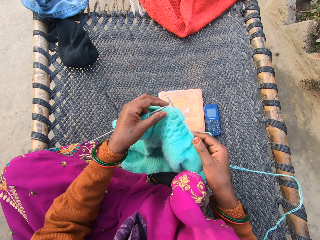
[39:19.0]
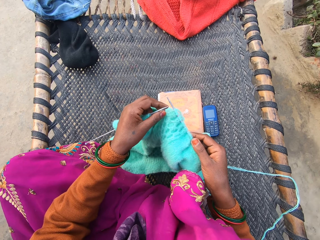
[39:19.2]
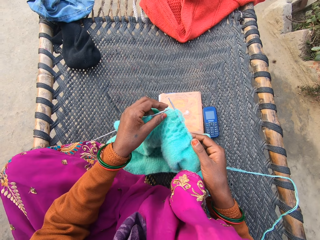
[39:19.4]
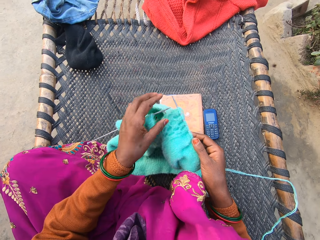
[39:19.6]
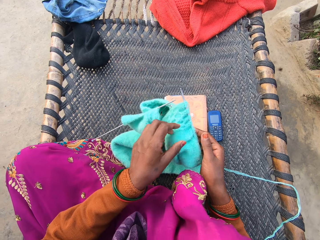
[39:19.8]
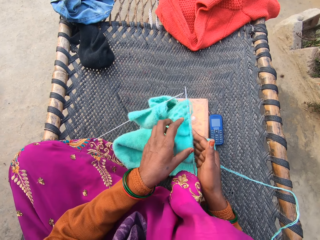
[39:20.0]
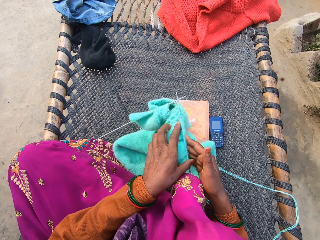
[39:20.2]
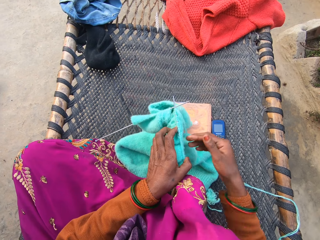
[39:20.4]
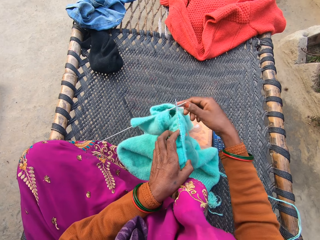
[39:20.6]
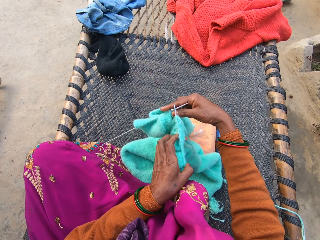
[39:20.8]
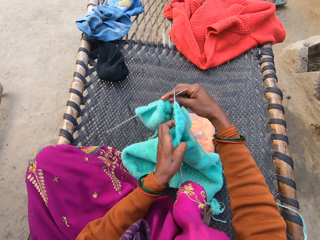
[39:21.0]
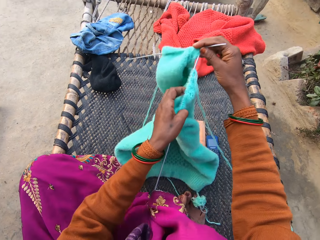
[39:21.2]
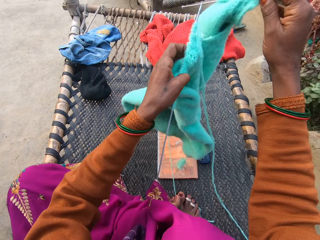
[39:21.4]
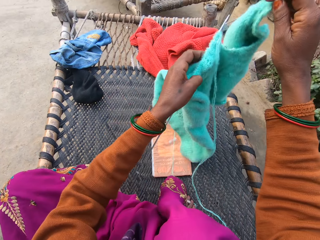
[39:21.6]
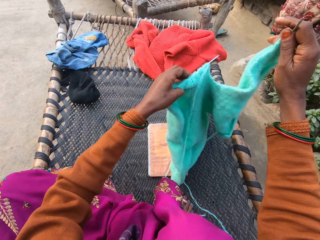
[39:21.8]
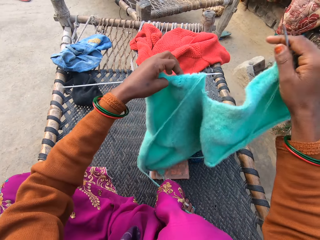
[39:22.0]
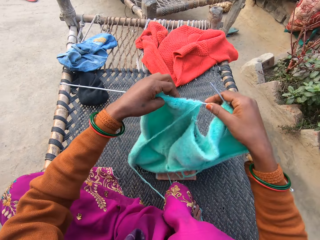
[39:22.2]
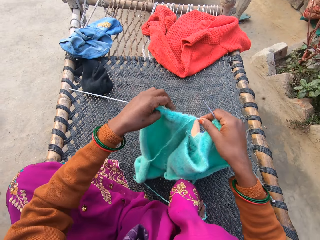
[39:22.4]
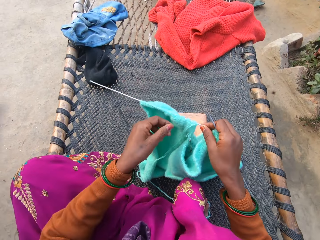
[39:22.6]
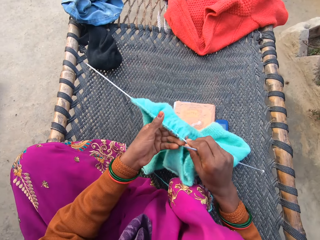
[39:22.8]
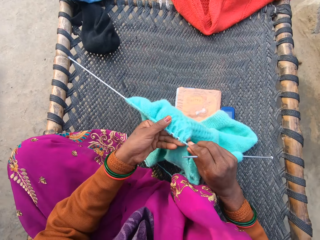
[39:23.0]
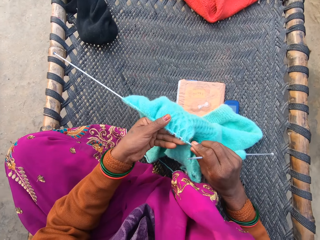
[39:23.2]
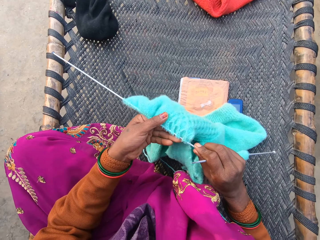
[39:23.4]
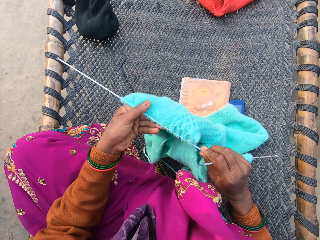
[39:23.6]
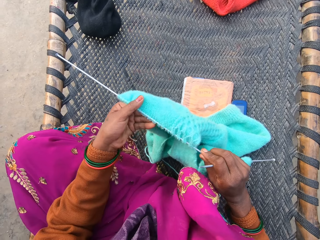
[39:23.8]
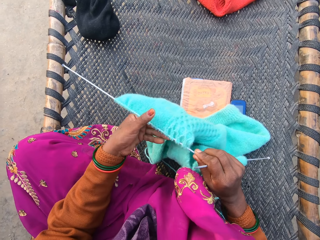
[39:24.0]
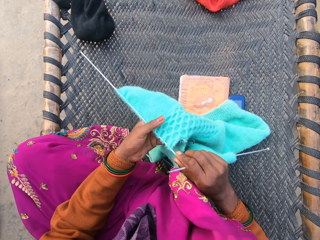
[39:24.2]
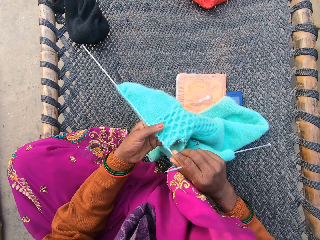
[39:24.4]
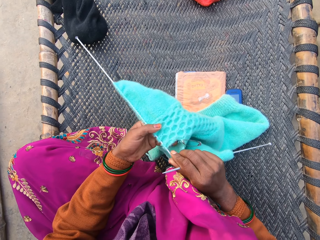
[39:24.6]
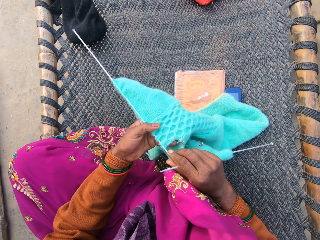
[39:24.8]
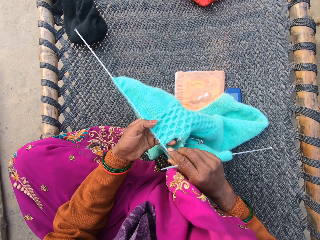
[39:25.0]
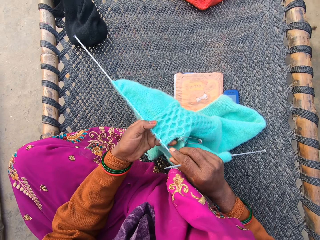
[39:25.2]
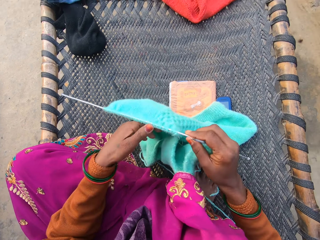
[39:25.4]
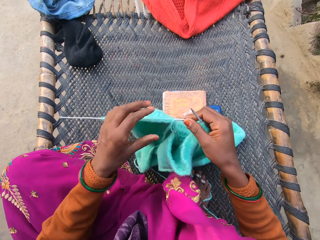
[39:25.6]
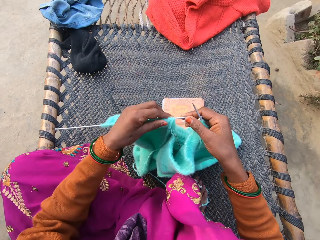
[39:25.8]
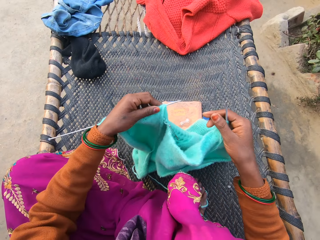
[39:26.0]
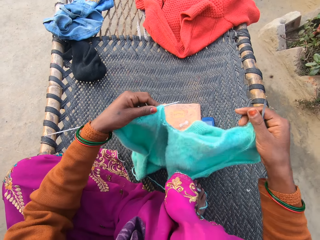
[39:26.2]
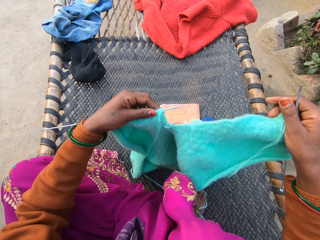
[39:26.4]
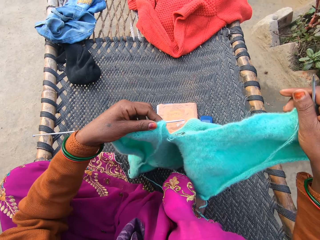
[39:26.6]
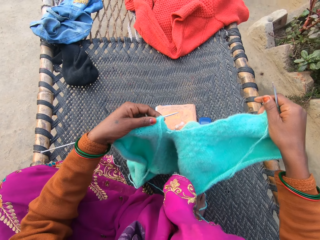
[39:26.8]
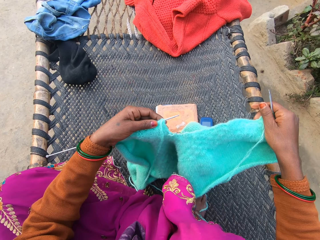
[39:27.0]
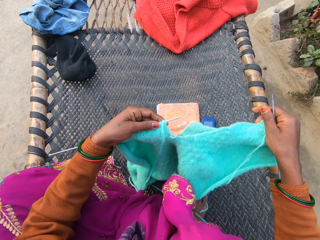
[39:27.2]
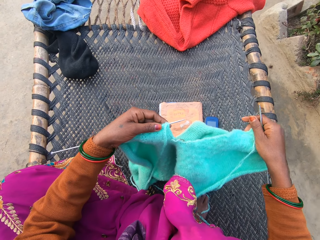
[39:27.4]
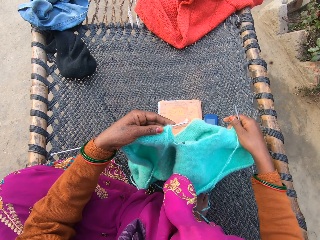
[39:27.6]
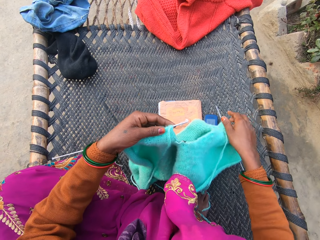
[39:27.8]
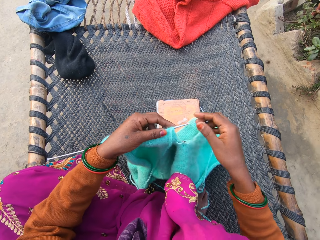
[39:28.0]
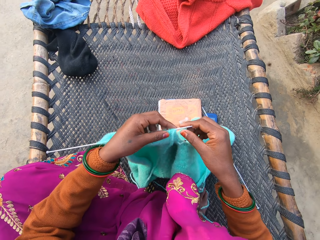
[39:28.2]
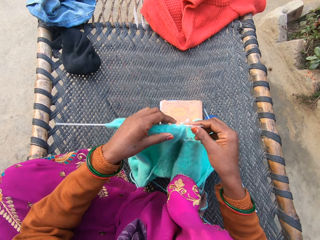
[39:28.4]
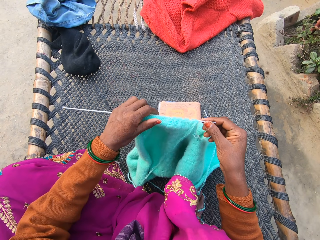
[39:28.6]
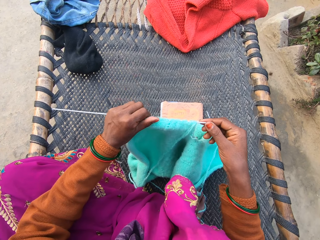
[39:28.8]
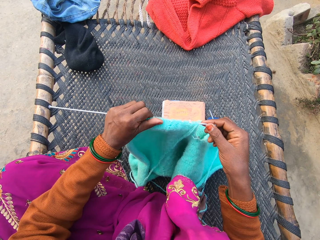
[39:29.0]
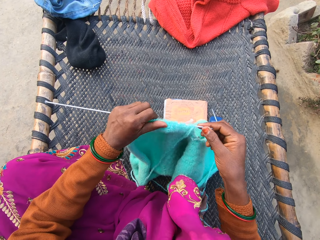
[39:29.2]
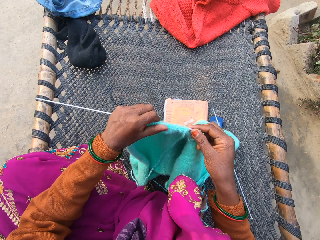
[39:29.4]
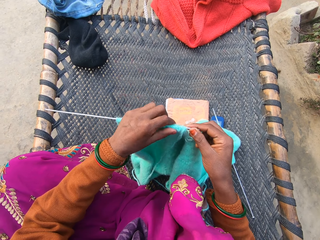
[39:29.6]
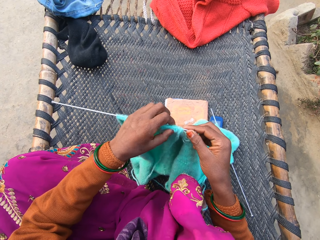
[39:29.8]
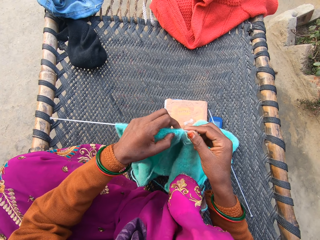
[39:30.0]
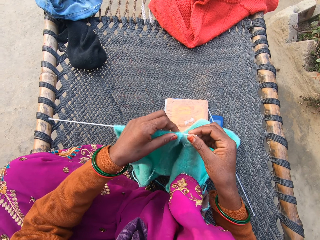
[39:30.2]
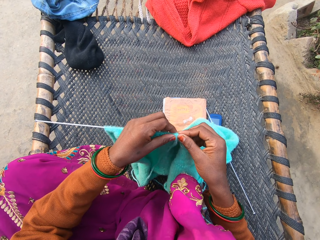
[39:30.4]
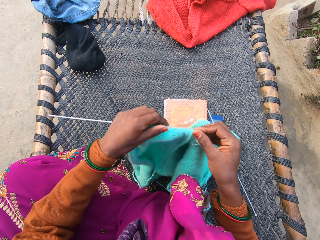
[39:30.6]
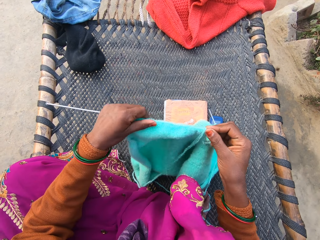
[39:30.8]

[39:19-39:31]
The camera wearer flips the cloth with her hands. She lifts the cloth. She inspects the cloth. She adjusts the cloth with her left hand. She stares at the cloth. She drops the knit needle. She inspects the cloth.

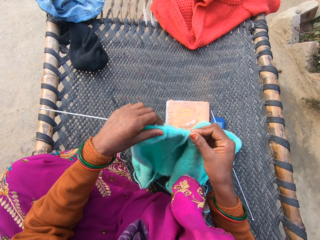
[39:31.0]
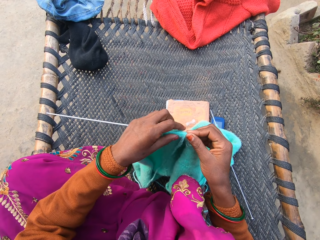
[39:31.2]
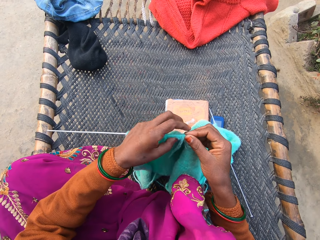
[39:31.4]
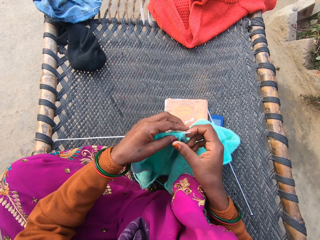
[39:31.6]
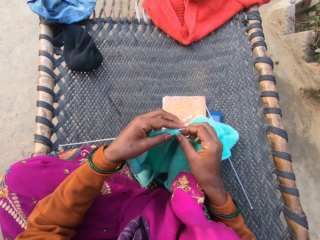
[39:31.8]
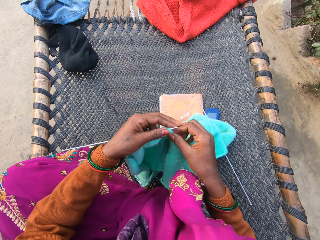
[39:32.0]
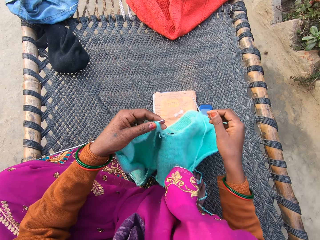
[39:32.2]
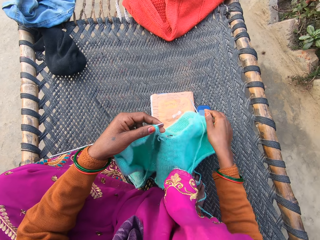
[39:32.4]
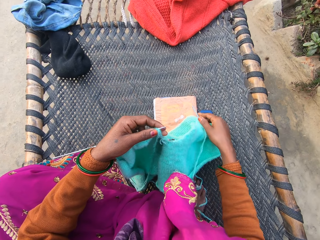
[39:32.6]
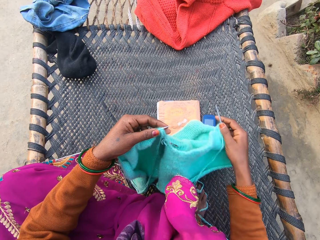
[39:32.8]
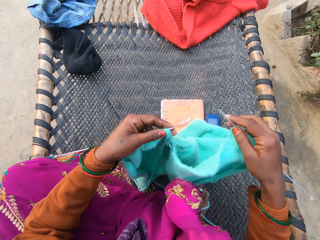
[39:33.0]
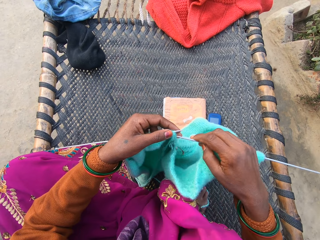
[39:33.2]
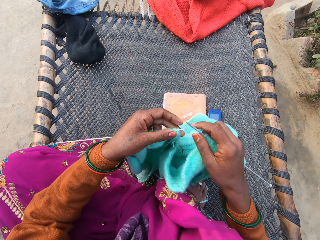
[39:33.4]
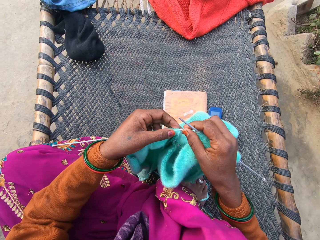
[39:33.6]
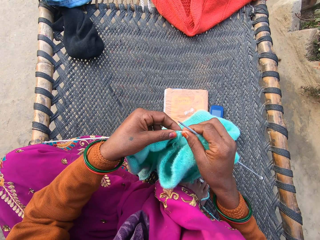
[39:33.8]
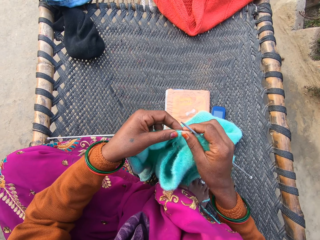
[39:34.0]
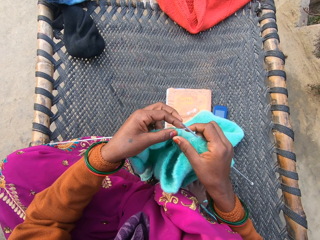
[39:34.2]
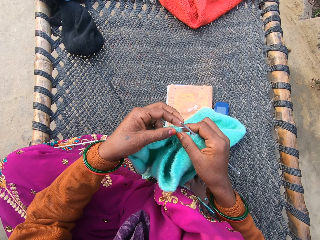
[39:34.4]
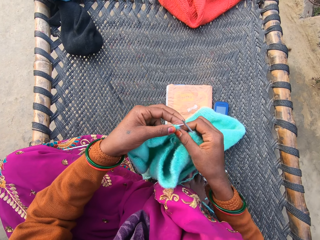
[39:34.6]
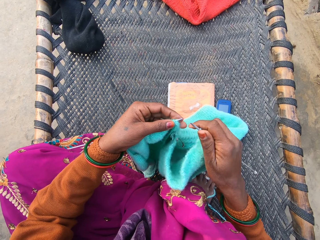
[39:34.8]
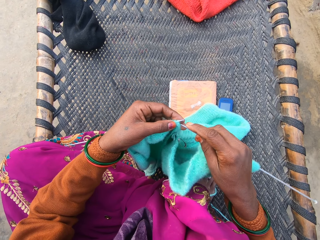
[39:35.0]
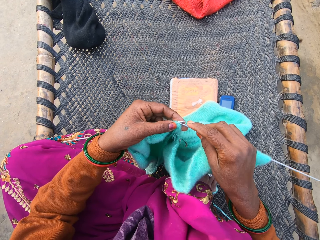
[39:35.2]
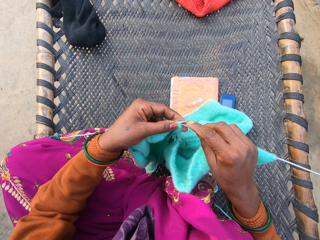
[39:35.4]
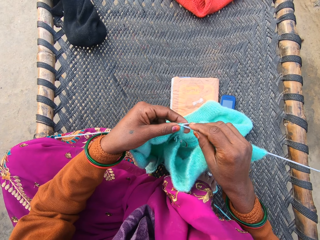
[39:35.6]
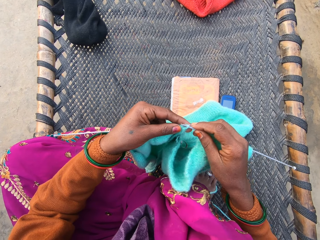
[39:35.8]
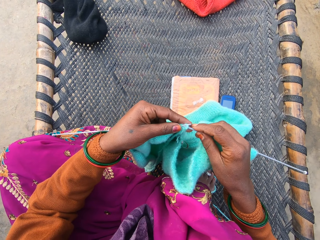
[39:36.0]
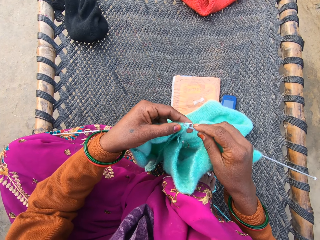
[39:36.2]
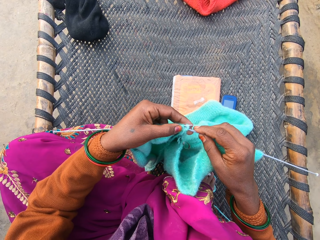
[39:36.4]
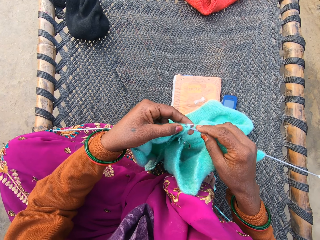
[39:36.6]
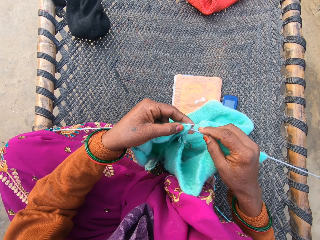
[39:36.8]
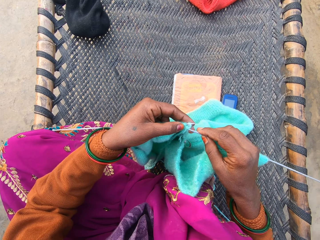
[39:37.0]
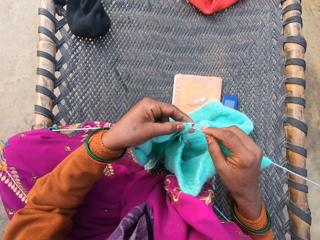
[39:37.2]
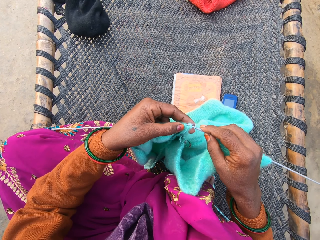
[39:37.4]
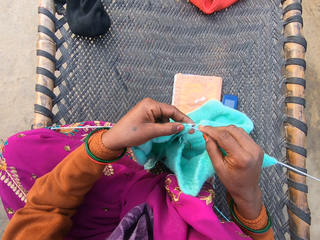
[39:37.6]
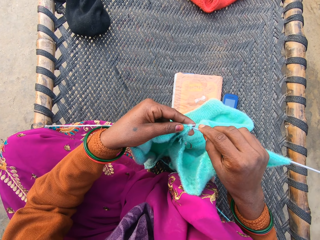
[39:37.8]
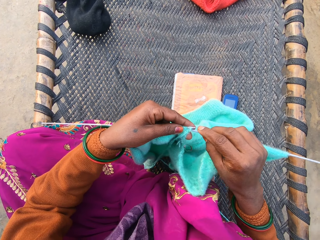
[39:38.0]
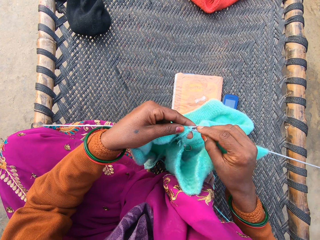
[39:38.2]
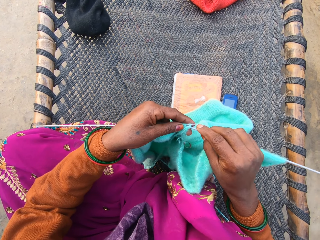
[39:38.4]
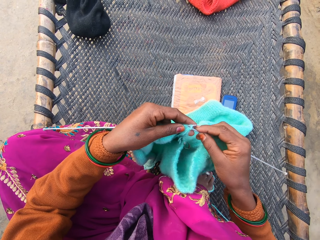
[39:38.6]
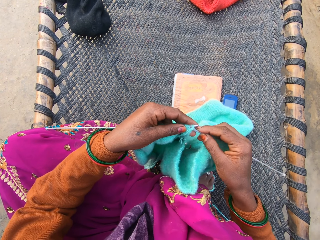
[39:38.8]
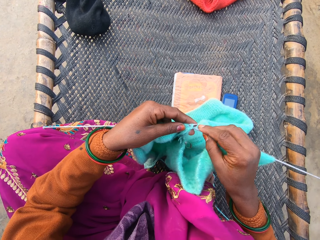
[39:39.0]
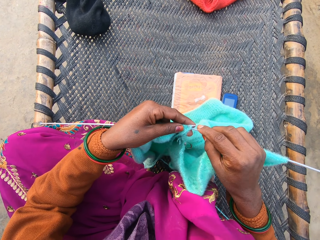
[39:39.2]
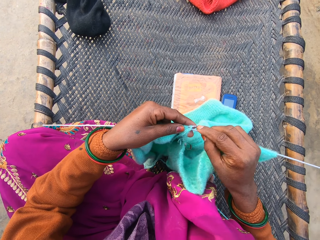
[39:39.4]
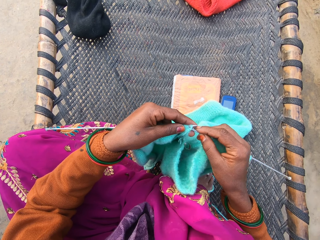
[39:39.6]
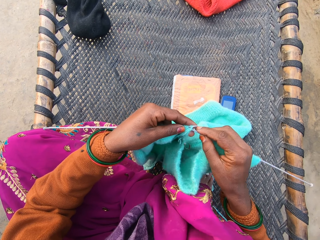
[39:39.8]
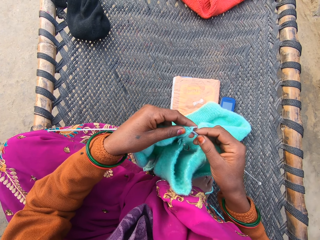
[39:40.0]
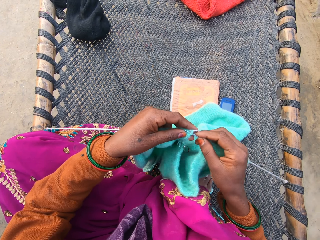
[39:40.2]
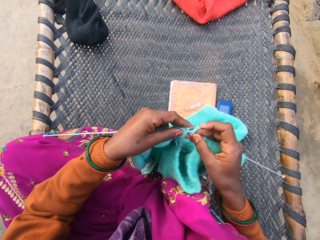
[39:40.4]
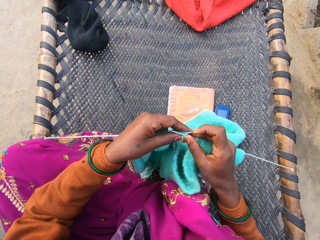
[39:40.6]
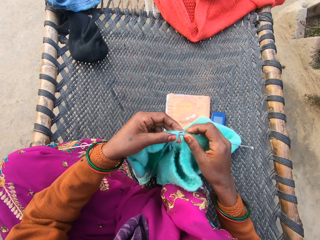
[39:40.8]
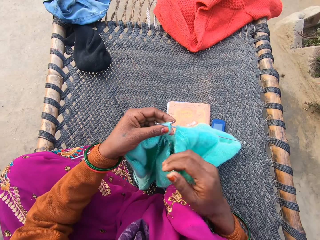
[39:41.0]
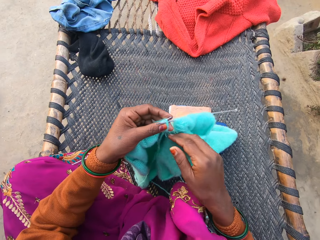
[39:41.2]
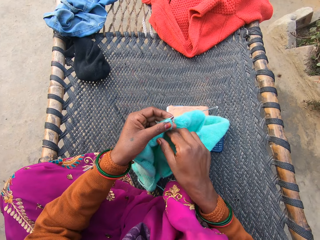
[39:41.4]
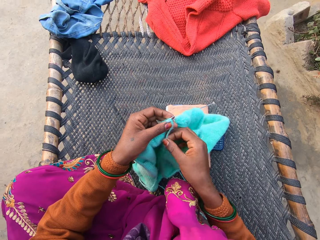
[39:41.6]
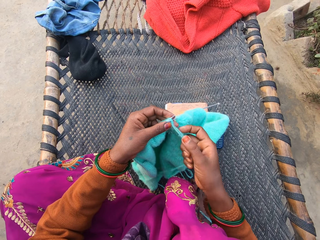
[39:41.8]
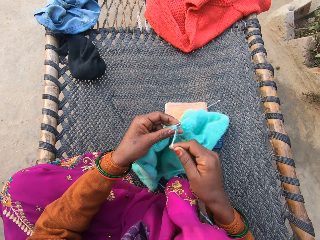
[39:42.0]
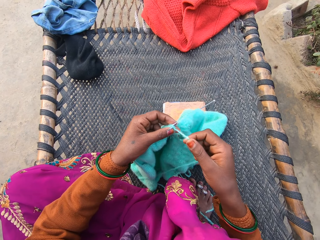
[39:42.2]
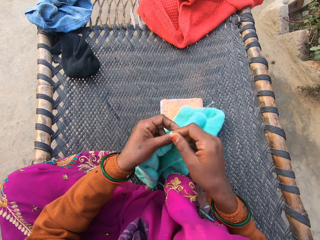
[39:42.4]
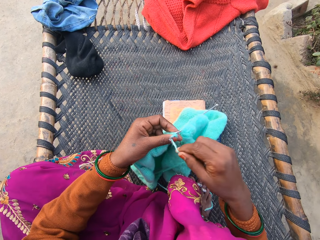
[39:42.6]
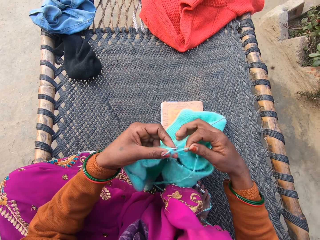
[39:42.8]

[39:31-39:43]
The camera wearer stares at the cloth. She picks up a knit needle. She inspects the knit needle. She knits the cloth with the yarn and the pair of knitting needles in her hands. She holds the yarn in place.
